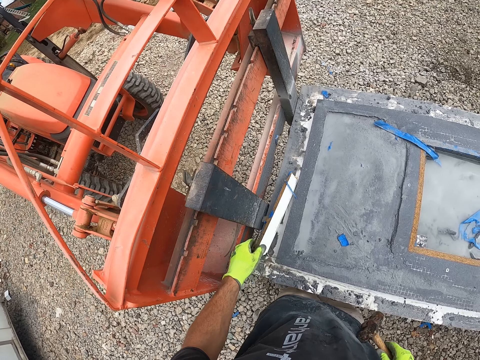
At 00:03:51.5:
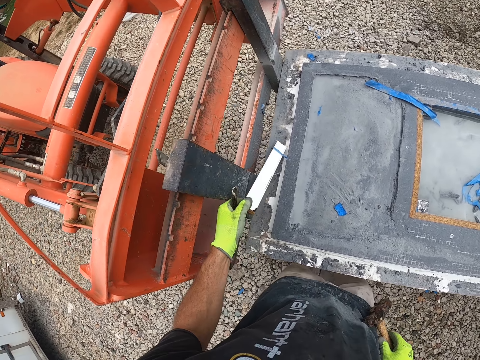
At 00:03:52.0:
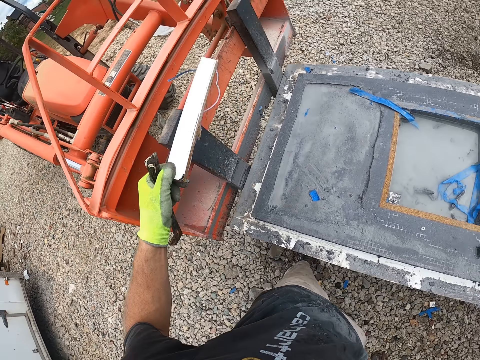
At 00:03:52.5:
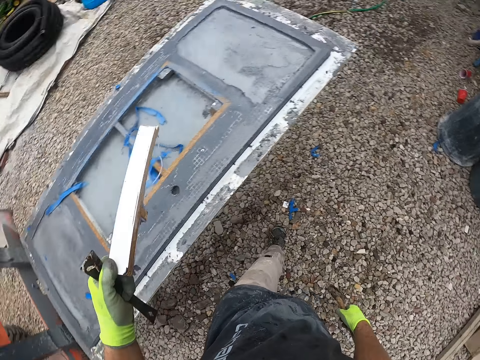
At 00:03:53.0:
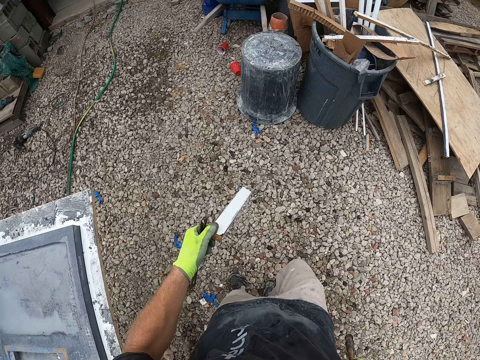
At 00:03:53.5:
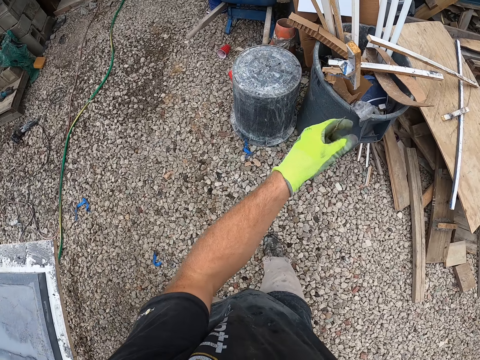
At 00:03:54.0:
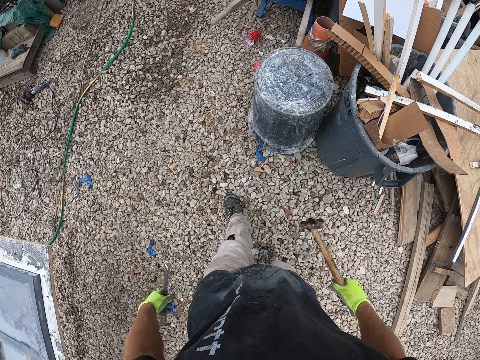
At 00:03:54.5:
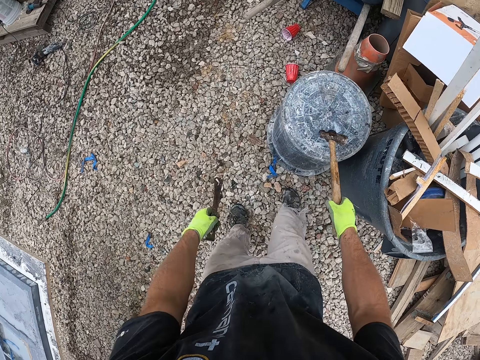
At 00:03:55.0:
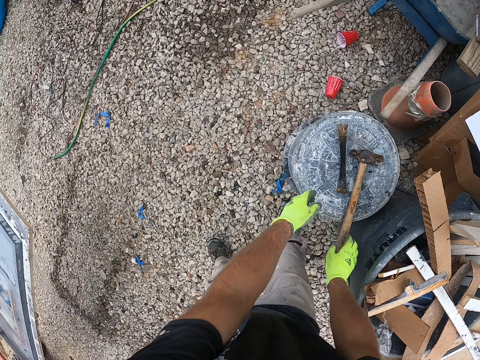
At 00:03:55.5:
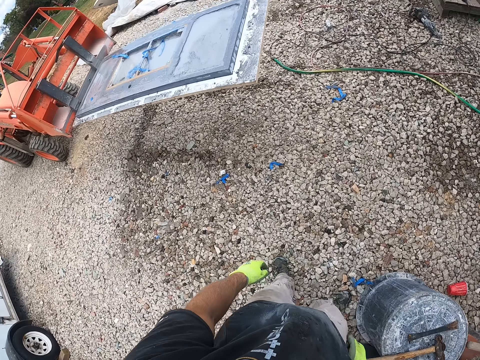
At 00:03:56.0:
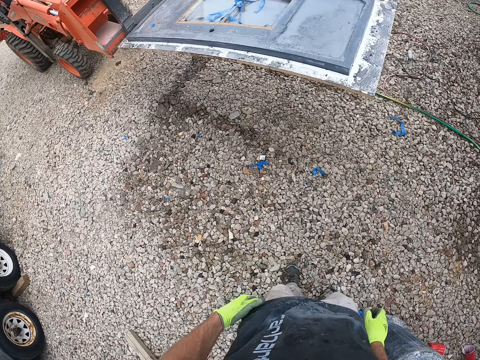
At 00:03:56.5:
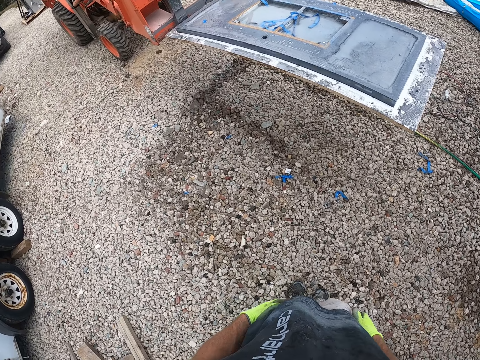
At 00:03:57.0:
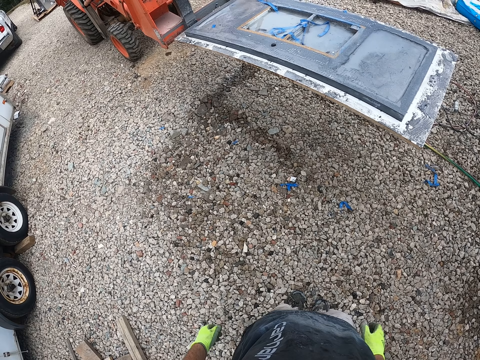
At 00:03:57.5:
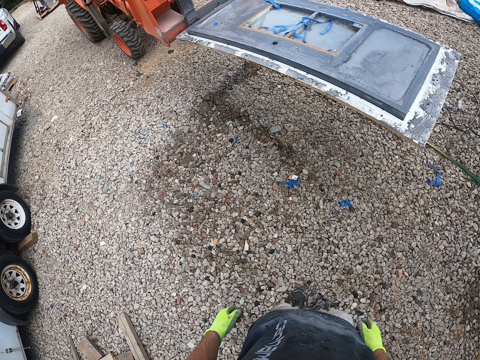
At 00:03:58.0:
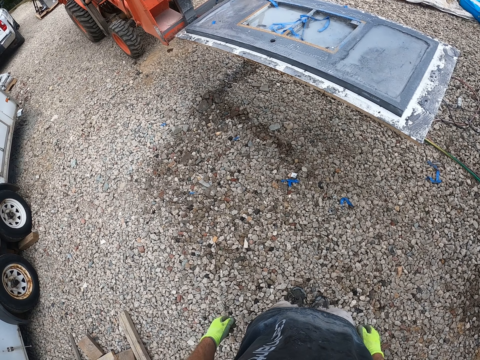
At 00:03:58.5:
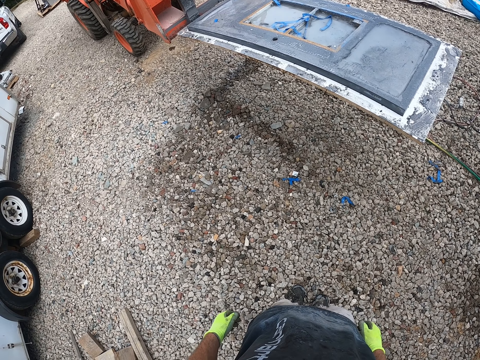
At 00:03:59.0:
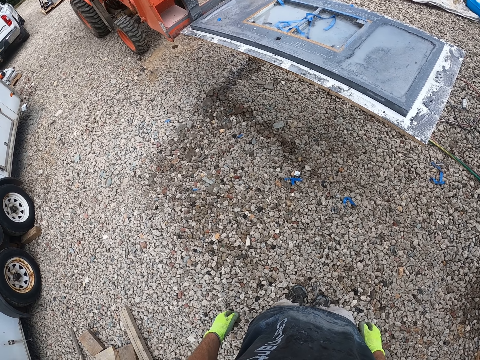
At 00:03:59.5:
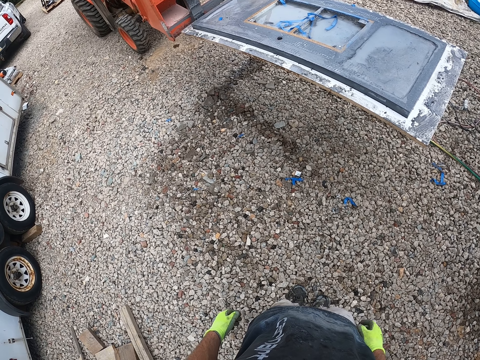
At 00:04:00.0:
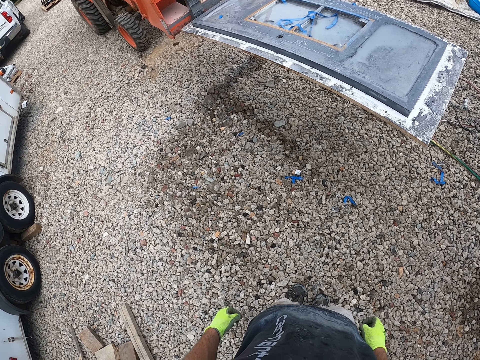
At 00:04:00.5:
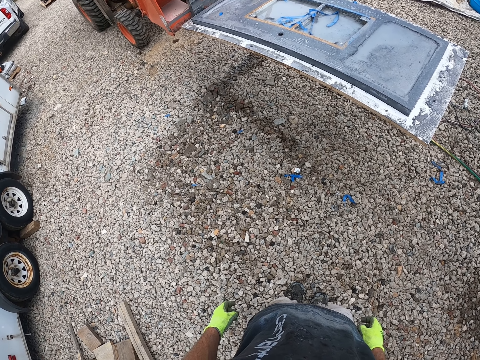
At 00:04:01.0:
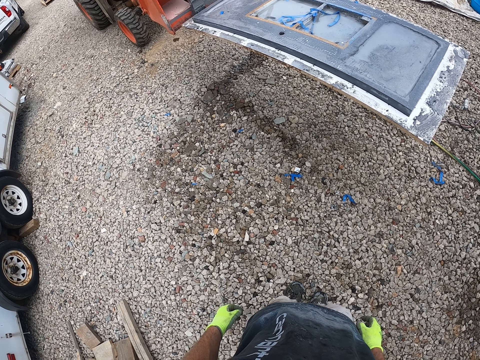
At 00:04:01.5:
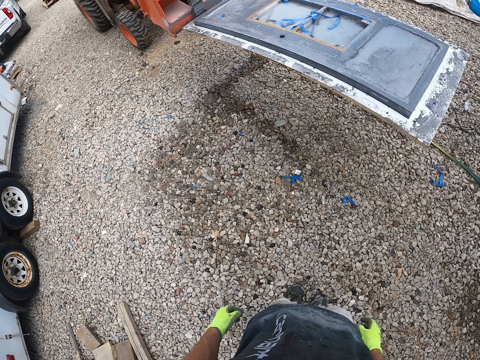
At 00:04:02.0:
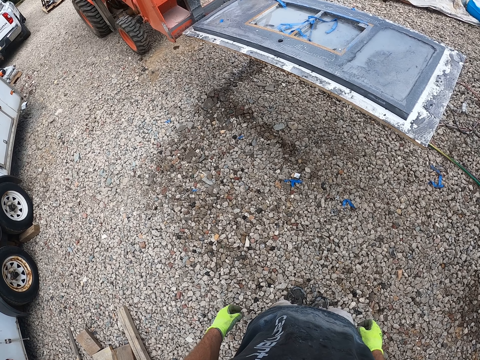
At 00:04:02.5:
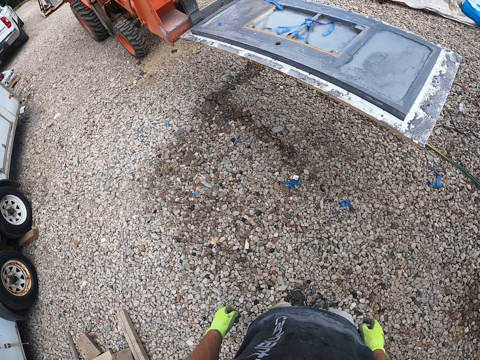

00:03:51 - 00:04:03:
The camera wearer holds the piece of timber with his left hand. He pulls the piece of timber from the solid wood with his left hand. He turns to the right. He walks forward. He drops the small wooden plank in his left hand in the waste bin. He walks forward. He drops the pry bar or nail puller and the hammer on a paint bucket outside. He turns to the left. He touches his trouser pockets. He looks at the wooden plank outside.

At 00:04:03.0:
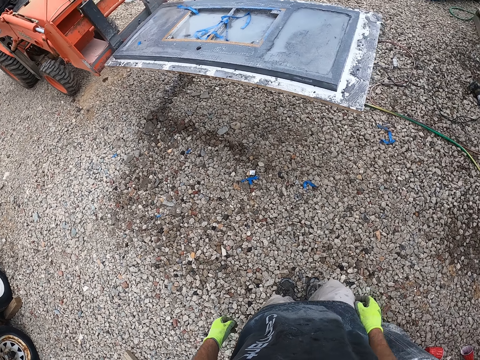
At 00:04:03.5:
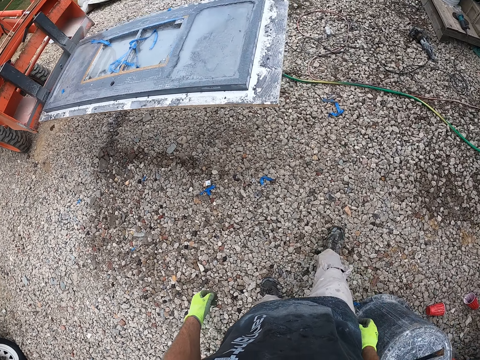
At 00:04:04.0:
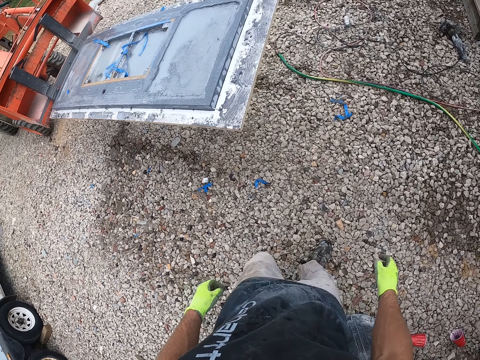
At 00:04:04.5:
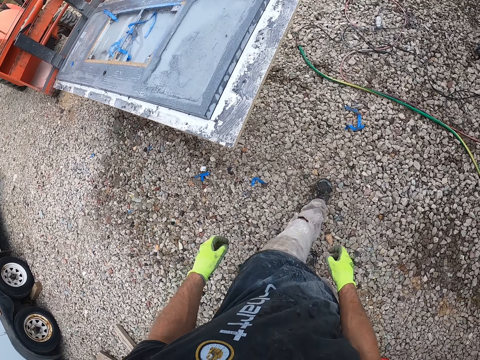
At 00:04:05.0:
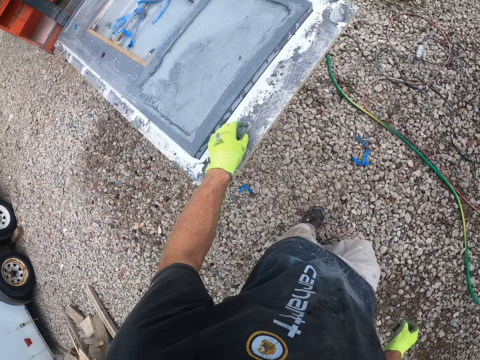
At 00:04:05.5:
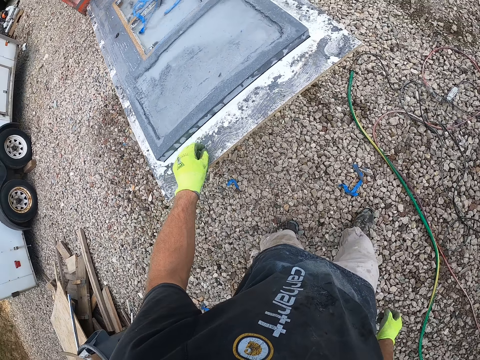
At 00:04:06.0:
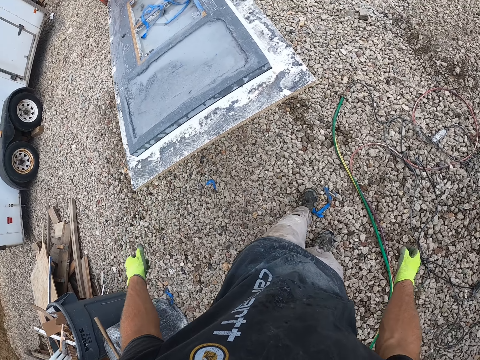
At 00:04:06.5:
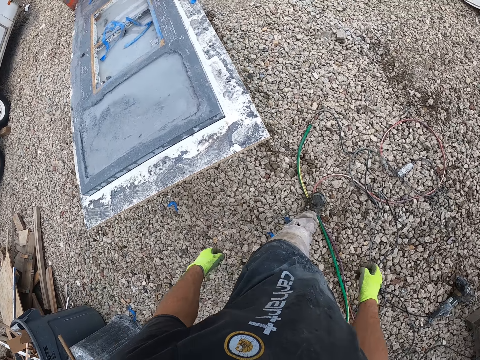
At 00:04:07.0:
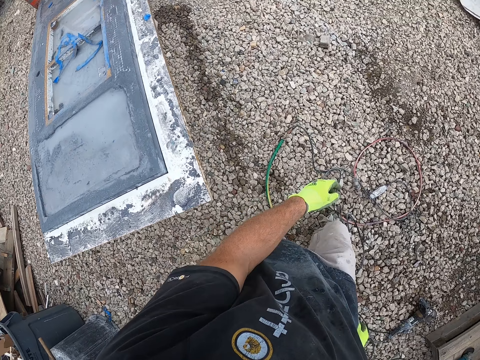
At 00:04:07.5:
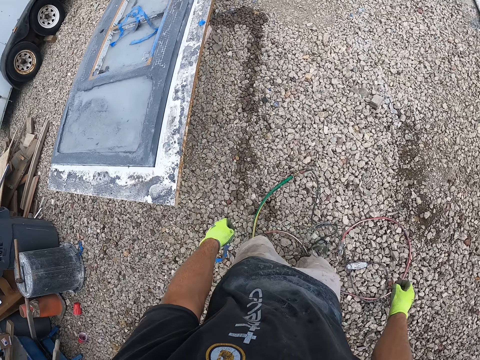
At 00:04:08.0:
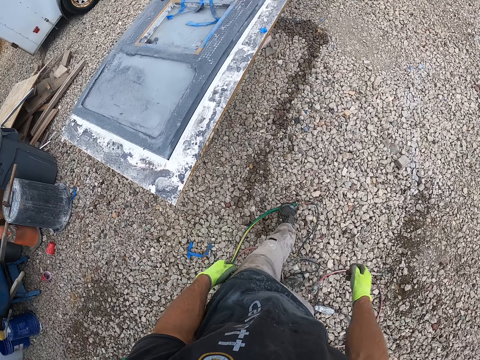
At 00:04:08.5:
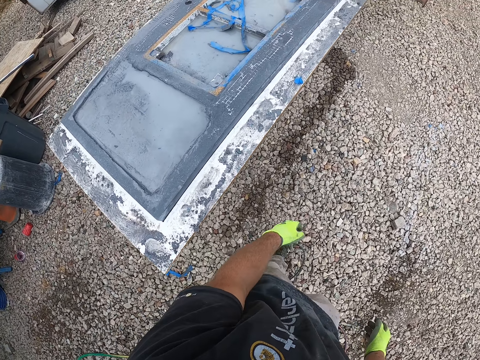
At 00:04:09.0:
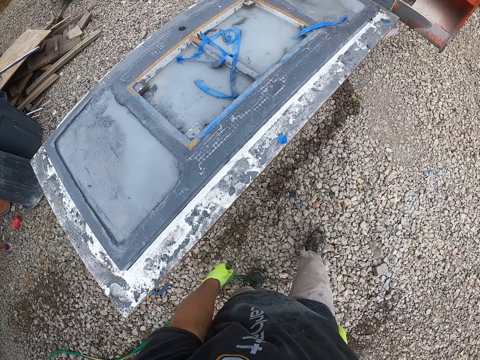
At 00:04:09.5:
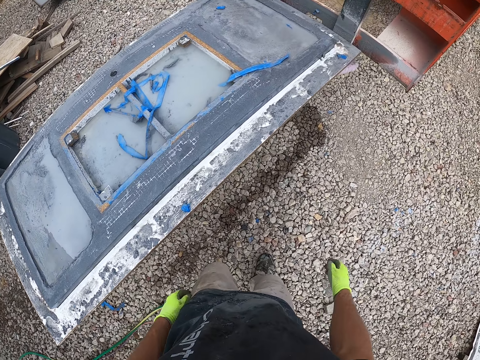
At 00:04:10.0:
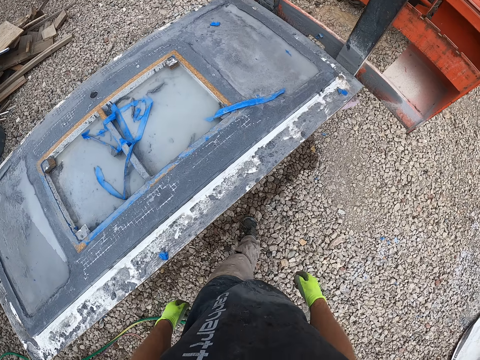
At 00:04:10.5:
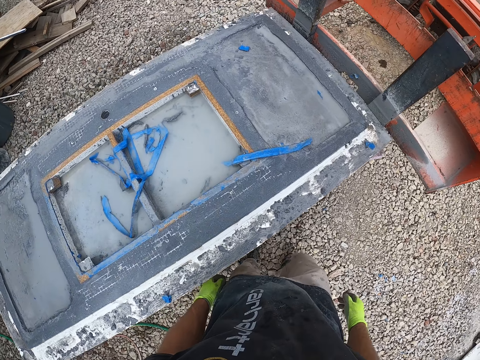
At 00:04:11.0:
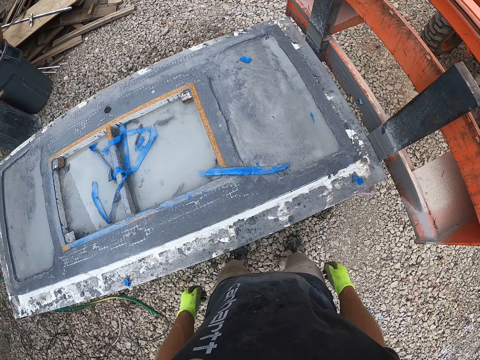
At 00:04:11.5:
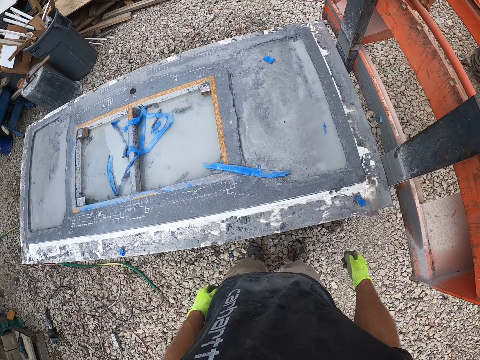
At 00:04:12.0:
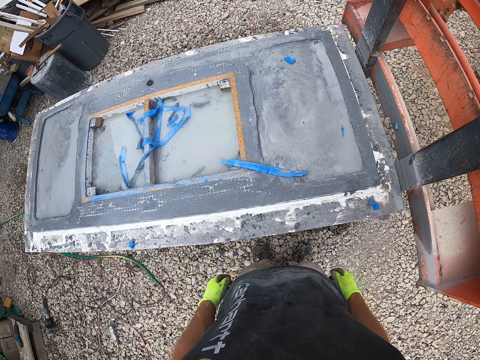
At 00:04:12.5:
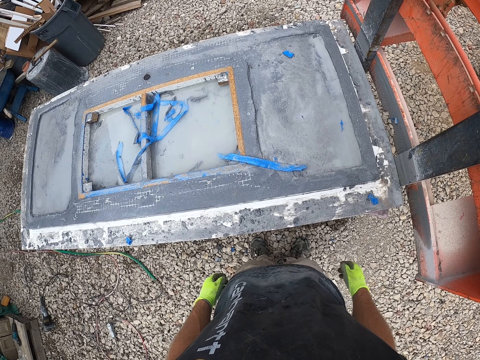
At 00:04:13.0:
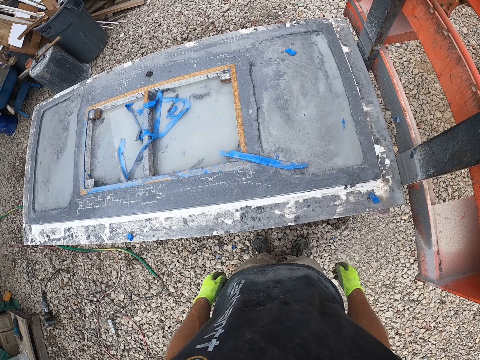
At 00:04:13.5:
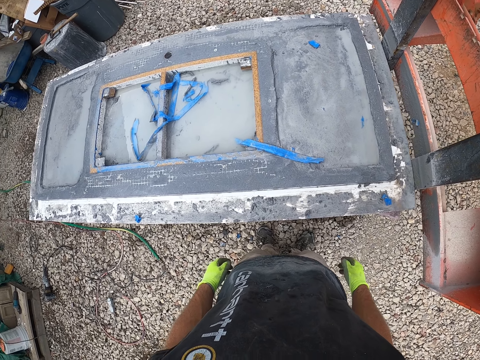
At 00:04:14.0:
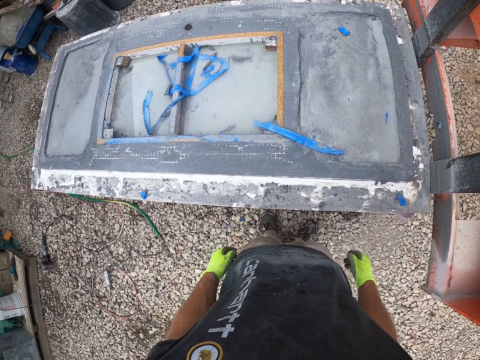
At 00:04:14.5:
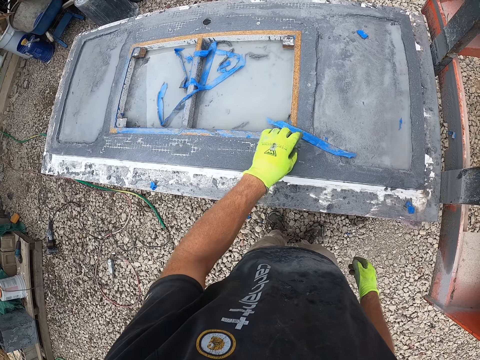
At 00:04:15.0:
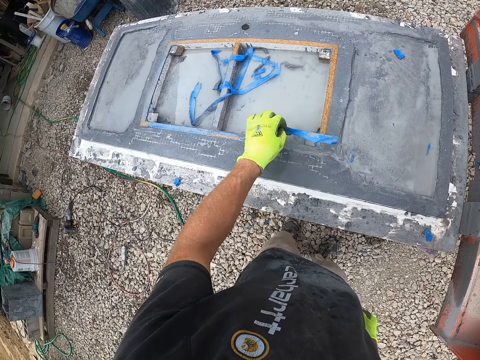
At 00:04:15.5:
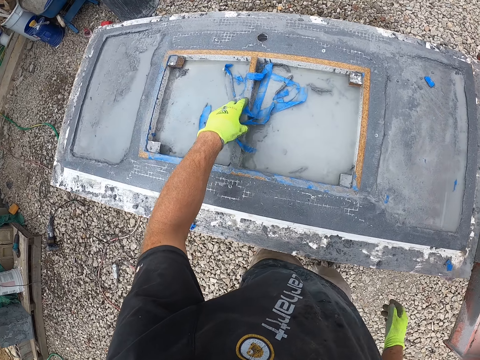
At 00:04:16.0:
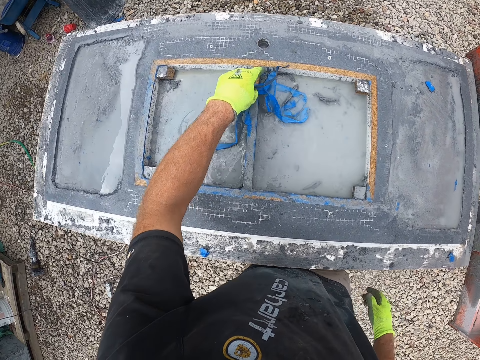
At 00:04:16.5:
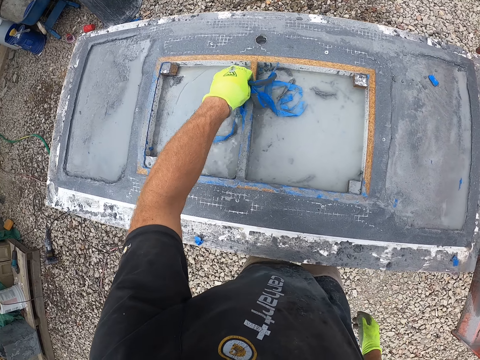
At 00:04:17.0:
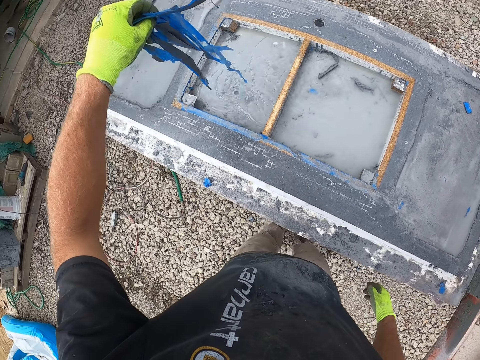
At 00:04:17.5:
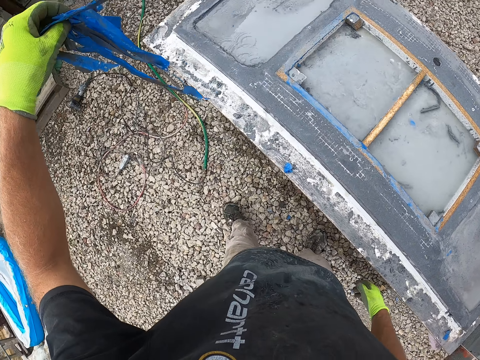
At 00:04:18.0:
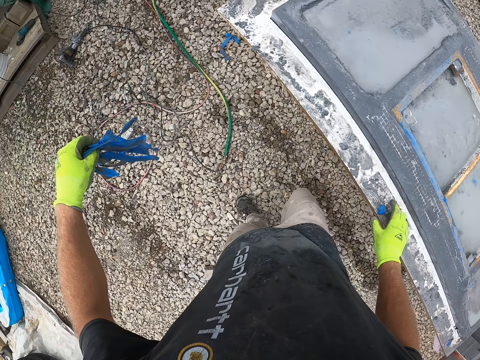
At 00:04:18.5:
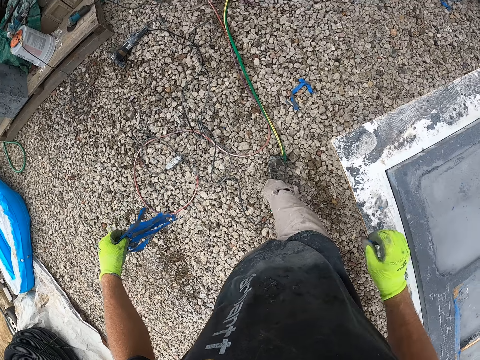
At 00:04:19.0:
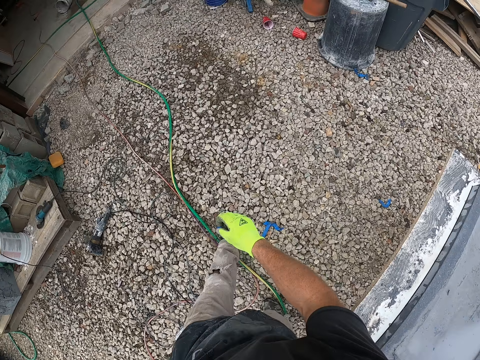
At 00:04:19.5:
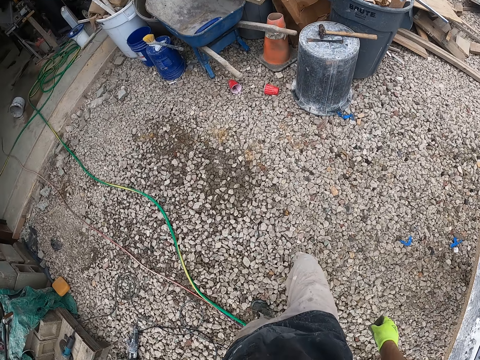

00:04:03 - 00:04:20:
The camera wearer walks forward. He removes some particles from the work bench with his left hand. He drops something on the ballast. He walks to the other side of the work bench. He turns to the right. He walks forward. He turns to the solid wood. He stares at the solid wood. He picks up blue nylon from the wooden plank on the work bench with his left hand. He puts something together on the solid wood. He lifts something from the solid wood. He turns to the left. He places his right hand on the solid wood. He walks away from the work bench.
